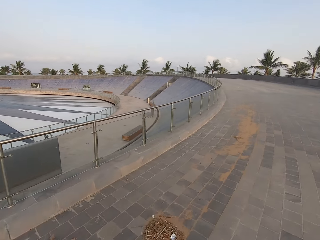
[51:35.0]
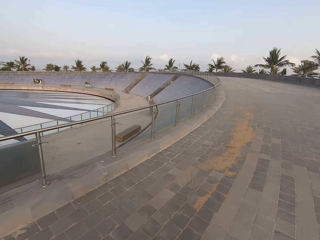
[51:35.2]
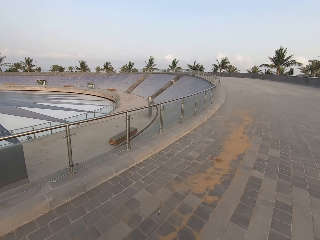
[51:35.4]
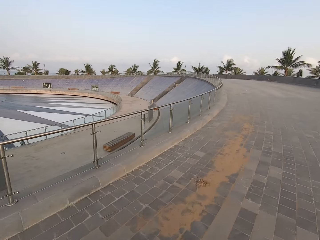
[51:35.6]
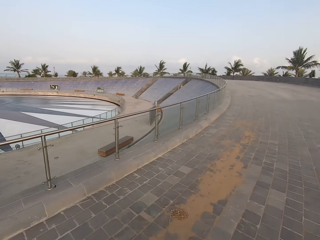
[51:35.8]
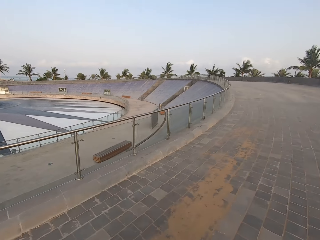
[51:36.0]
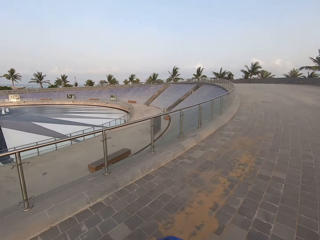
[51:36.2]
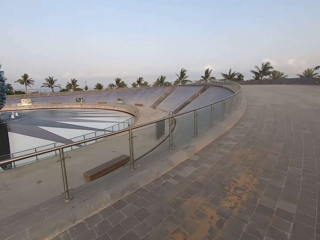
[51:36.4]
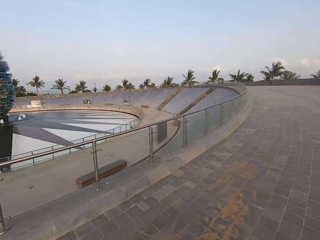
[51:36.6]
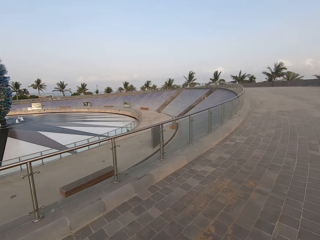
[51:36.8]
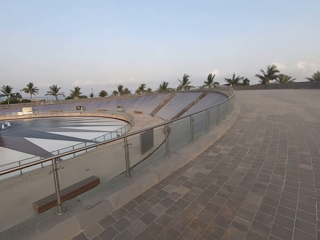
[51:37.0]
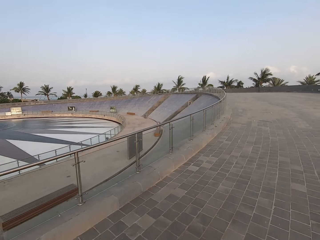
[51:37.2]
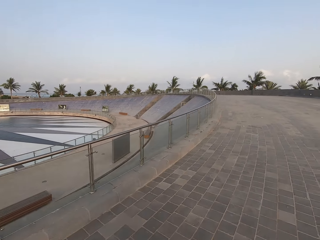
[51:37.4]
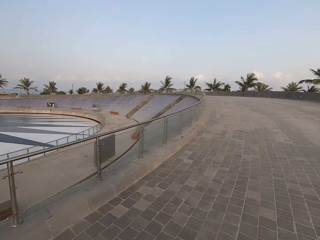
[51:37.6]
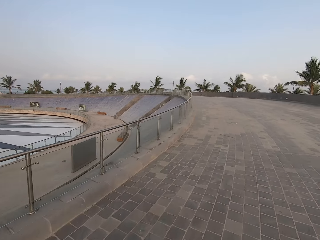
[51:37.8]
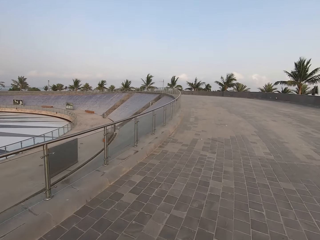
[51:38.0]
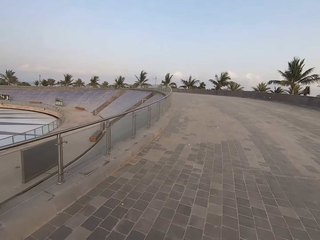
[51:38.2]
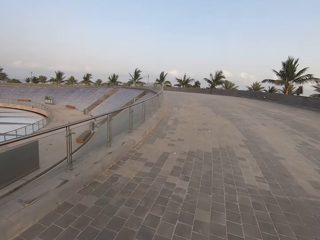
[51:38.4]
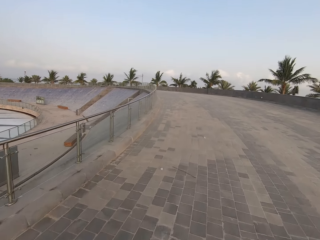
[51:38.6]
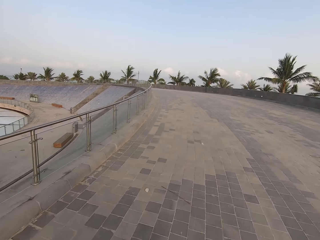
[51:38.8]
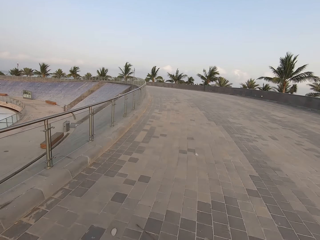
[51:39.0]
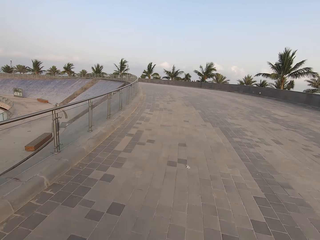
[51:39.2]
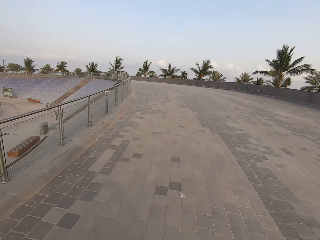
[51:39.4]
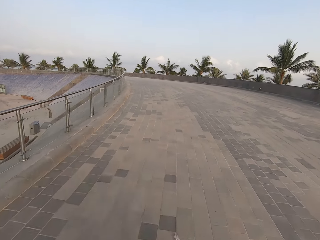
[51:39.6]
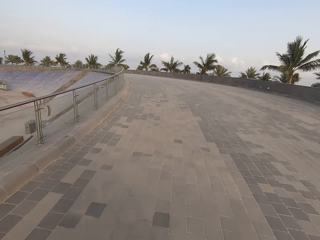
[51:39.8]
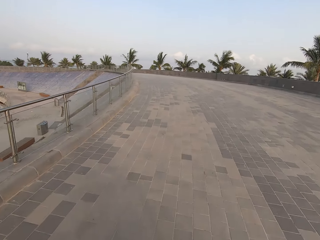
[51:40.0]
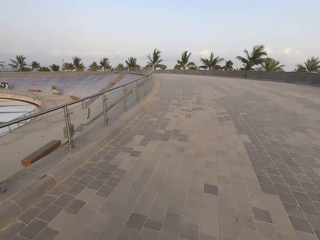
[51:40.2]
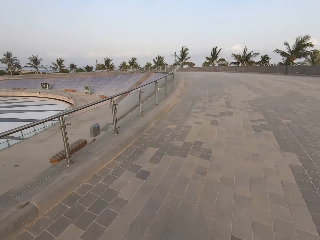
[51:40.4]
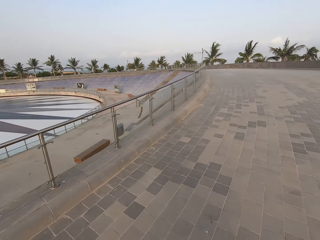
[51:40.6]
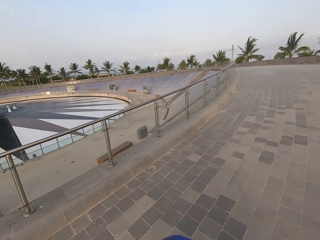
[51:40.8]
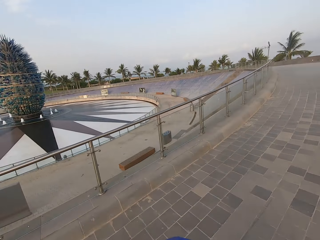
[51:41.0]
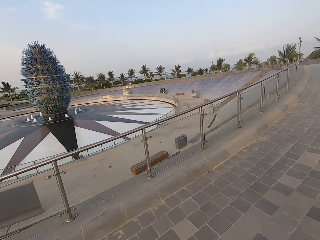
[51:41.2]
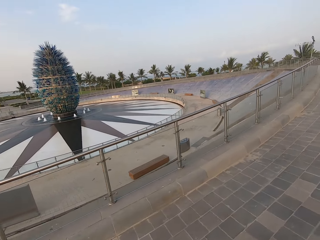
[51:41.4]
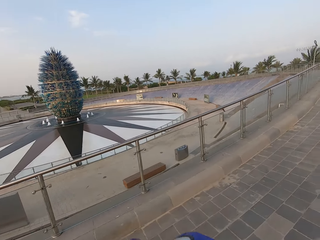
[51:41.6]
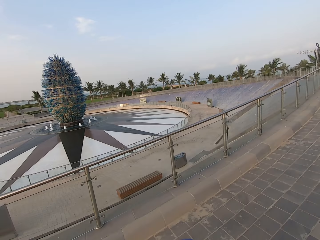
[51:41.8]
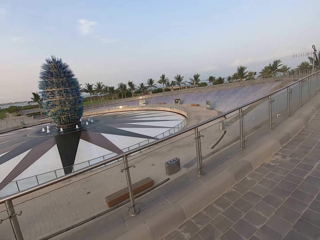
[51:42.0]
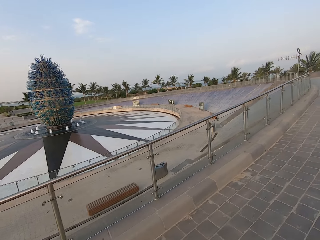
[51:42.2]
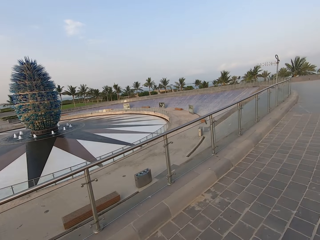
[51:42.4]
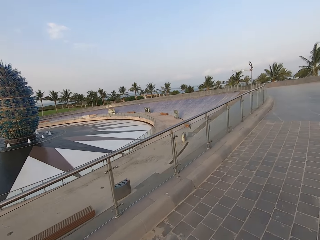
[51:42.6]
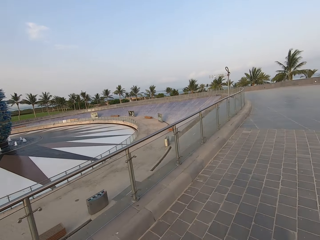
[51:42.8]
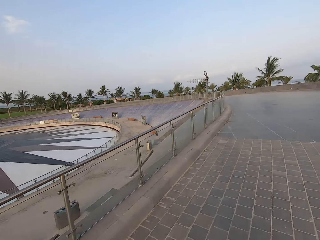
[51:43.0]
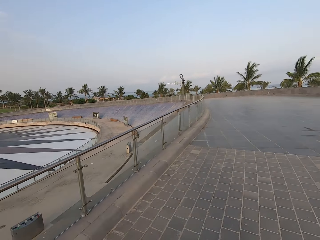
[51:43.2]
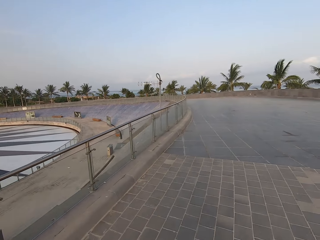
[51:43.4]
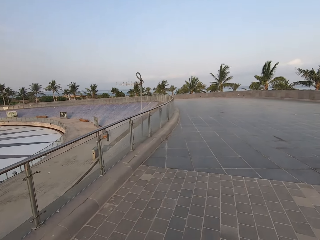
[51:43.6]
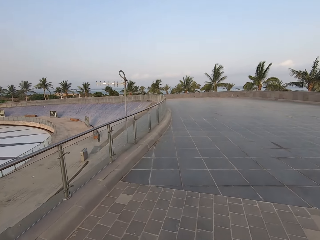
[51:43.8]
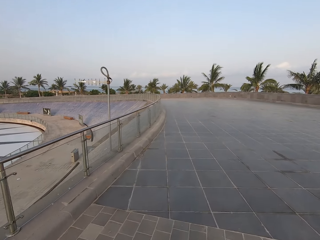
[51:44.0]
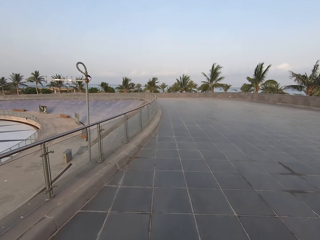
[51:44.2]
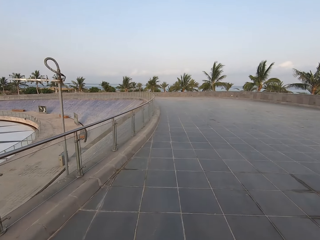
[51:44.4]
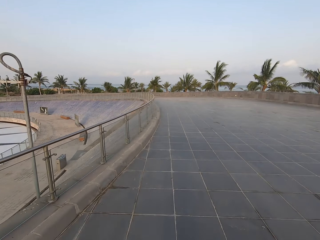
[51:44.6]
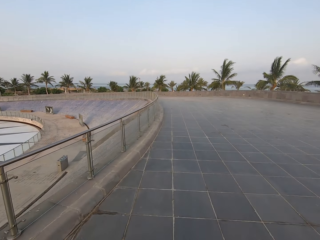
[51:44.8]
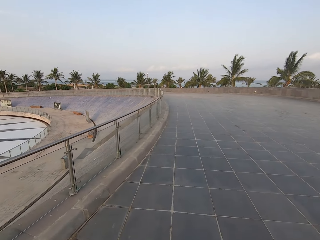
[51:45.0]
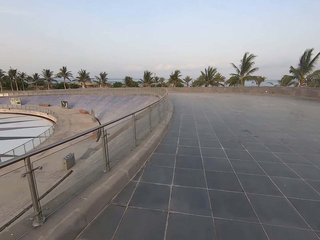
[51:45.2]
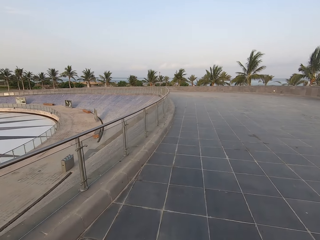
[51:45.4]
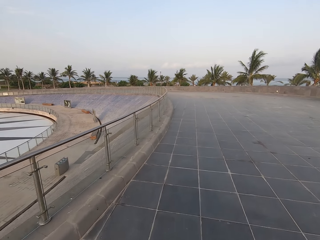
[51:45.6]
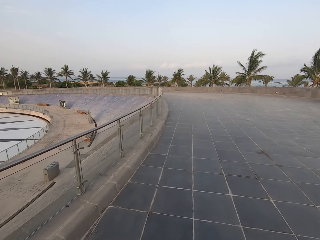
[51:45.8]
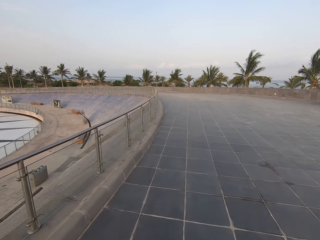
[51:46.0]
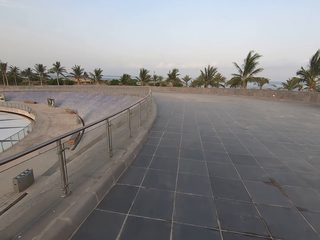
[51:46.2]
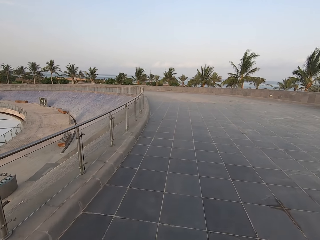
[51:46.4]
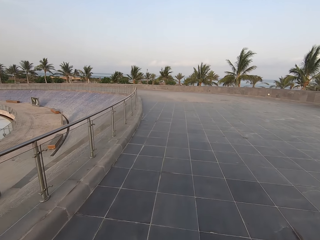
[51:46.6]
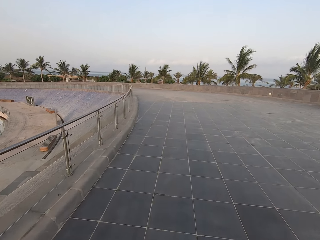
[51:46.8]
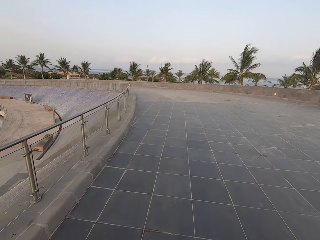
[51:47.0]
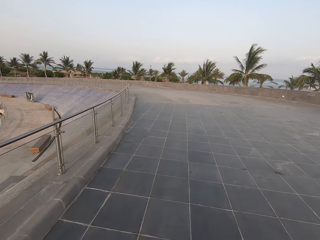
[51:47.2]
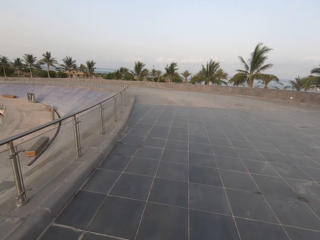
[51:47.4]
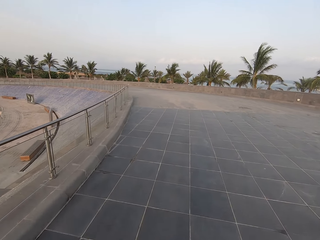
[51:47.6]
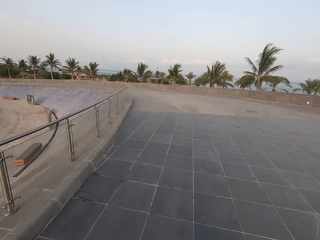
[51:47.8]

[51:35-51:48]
The camera wearer rides a bicycle. They look around the road. They ride the bicycle.

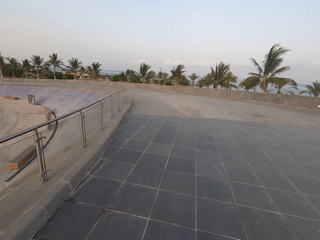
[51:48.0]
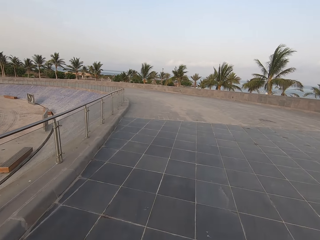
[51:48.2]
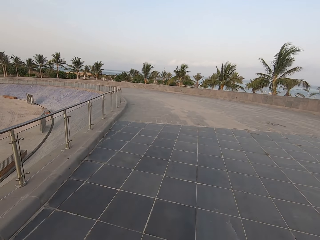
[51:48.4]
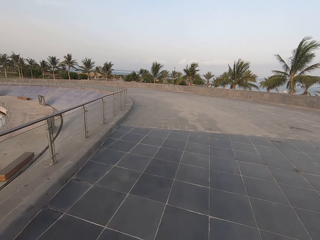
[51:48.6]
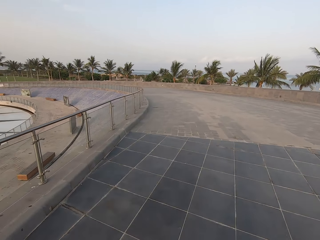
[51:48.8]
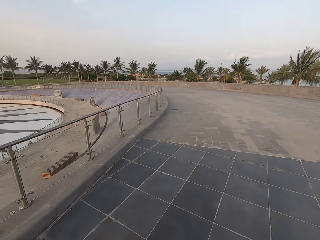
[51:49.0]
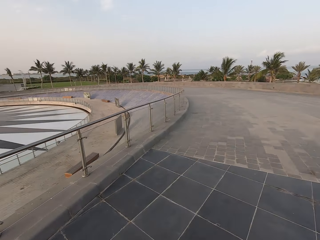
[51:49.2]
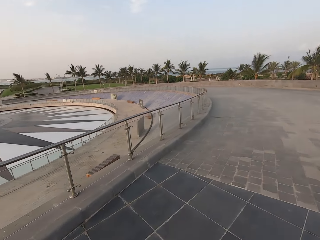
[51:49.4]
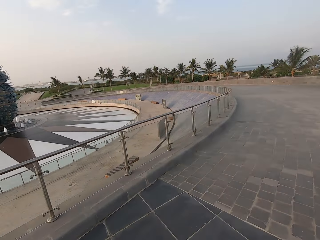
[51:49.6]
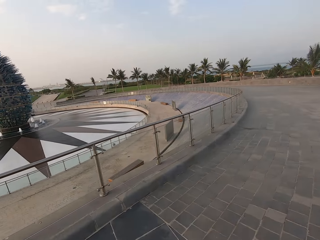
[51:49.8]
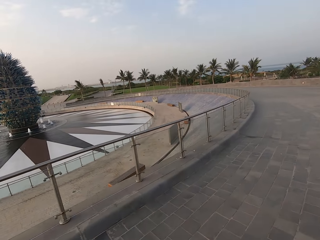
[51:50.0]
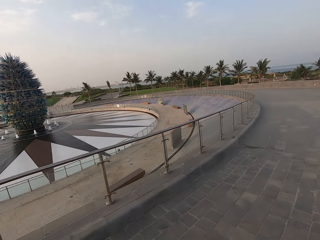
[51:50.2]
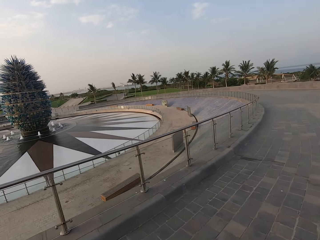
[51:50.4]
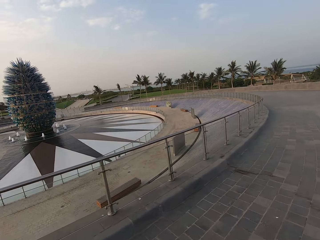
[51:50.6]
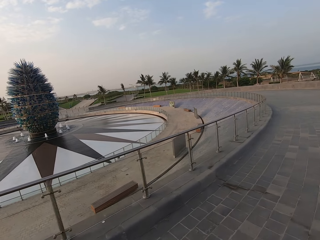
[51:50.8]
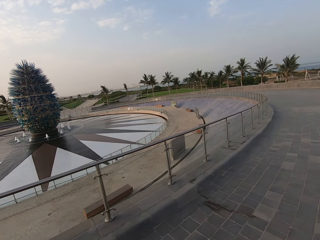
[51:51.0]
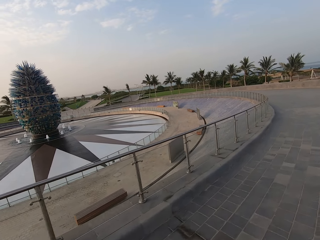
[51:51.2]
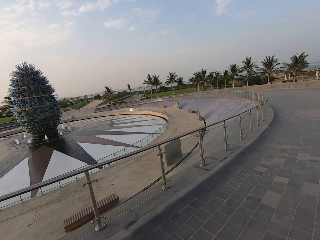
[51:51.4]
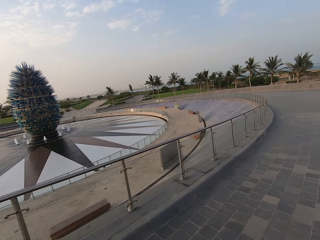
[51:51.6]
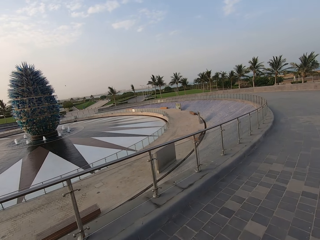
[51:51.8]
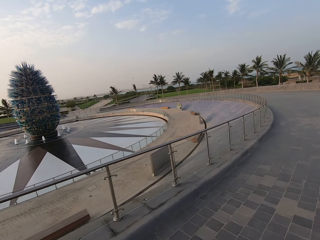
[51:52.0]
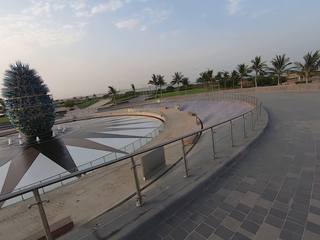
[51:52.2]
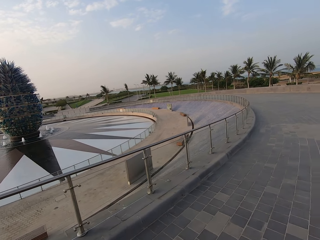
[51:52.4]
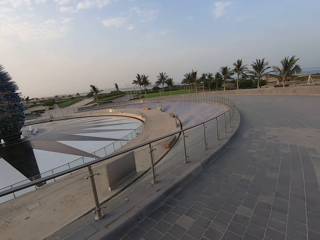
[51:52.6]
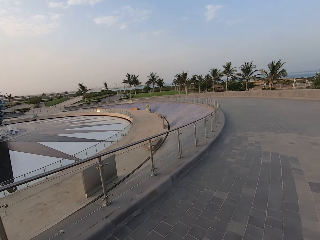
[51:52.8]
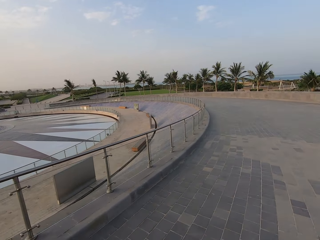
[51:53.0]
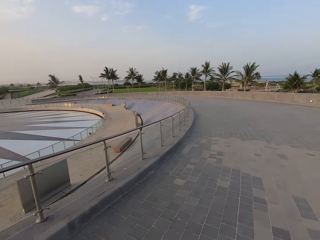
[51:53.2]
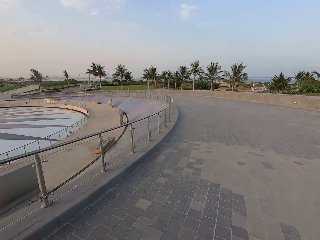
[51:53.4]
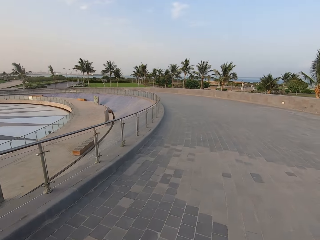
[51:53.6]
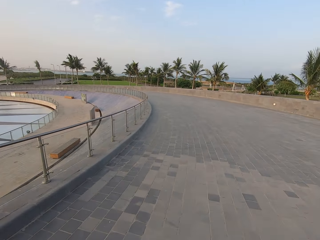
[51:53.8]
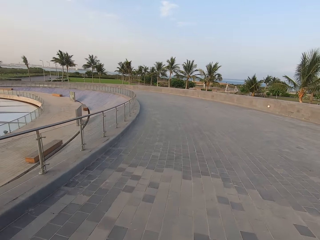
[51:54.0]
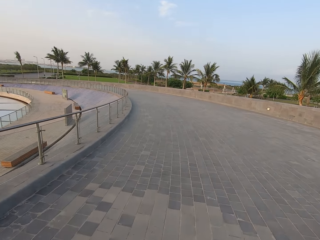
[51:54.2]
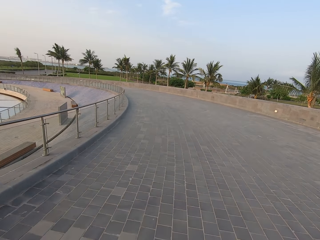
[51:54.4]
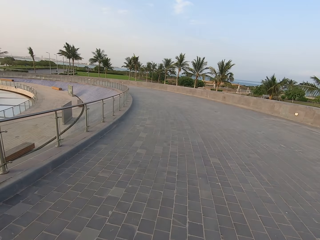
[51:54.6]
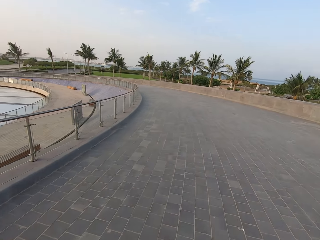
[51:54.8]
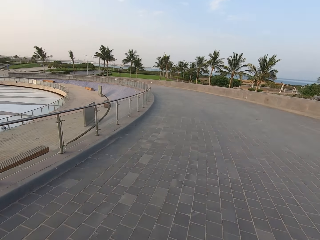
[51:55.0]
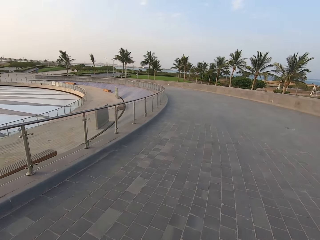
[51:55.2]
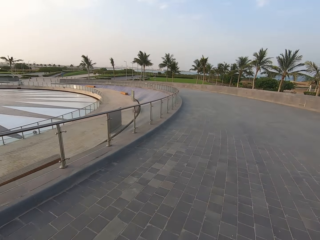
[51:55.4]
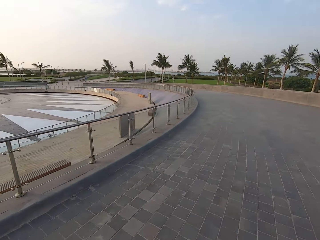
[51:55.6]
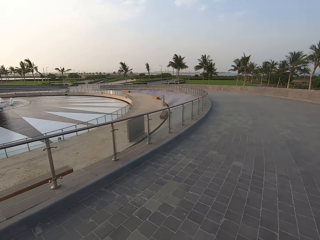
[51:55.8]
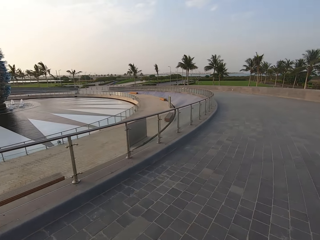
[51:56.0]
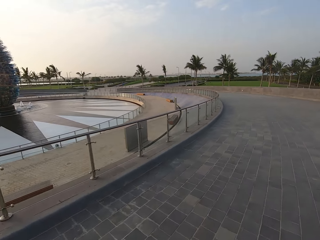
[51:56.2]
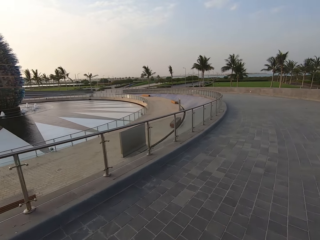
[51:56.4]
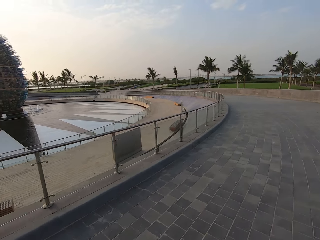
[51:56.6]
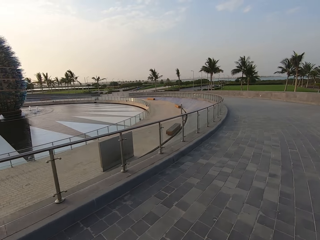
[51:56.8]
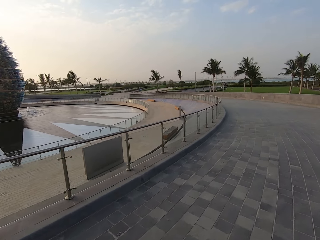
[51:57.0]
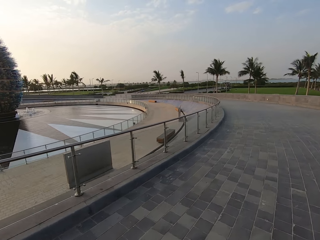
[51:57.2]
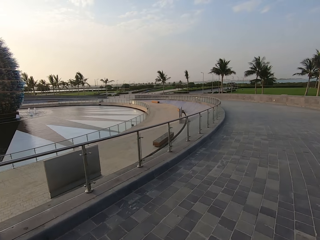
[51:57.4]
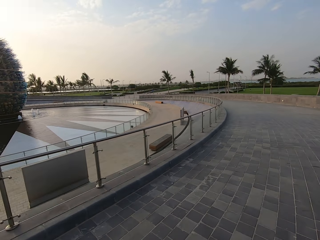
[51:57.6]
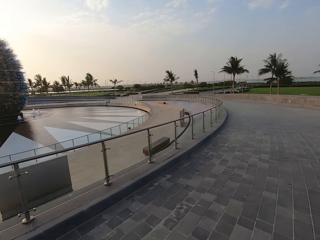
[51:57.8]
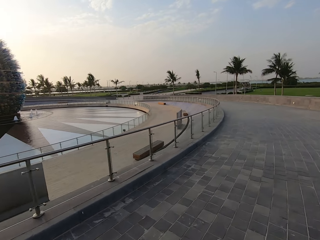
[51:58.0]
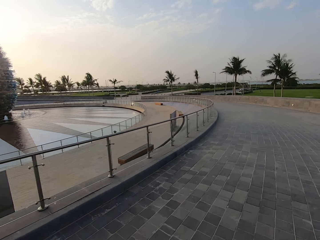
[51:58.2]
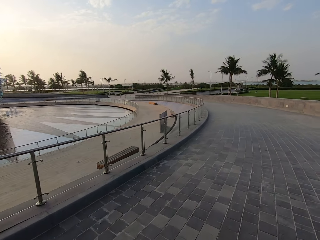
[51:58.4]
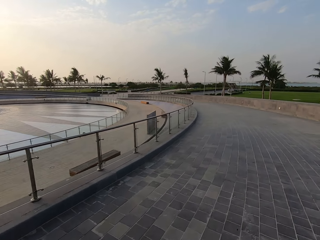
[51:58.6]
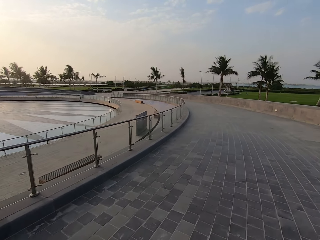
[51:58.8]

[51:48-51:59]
The camera wearer looks around the road. They ride a bicycle.
